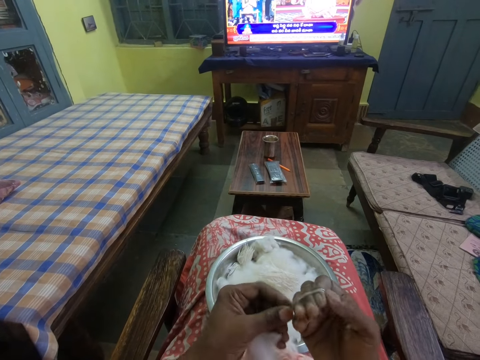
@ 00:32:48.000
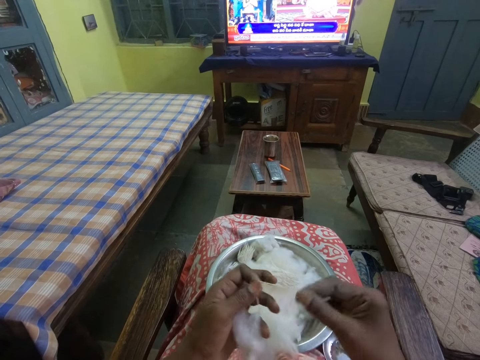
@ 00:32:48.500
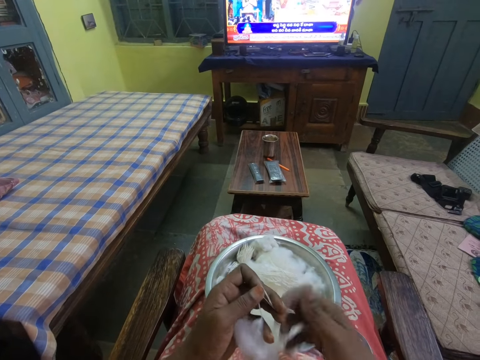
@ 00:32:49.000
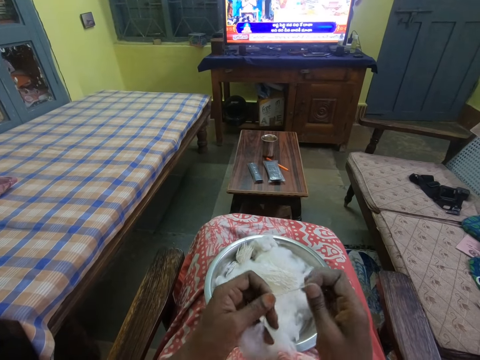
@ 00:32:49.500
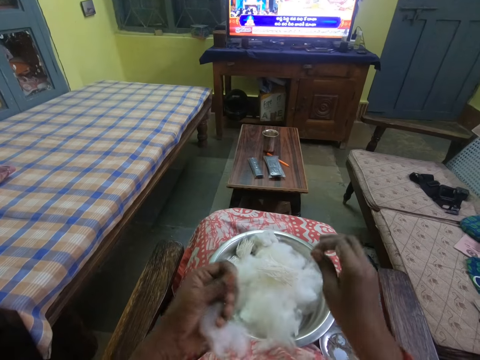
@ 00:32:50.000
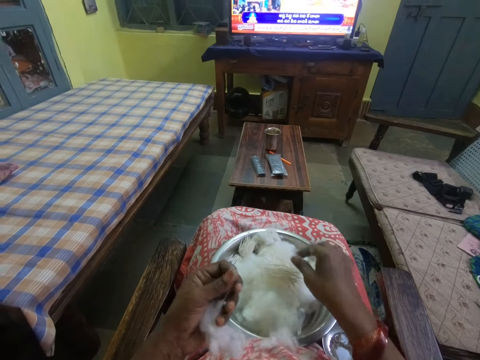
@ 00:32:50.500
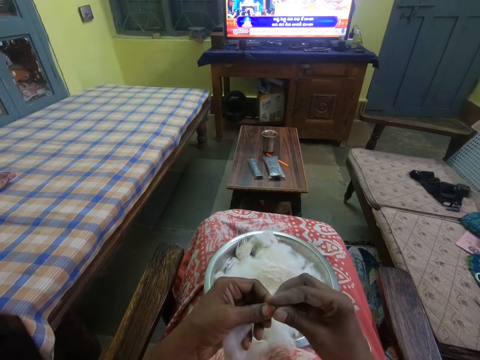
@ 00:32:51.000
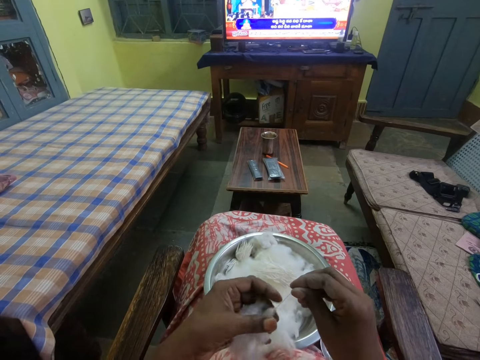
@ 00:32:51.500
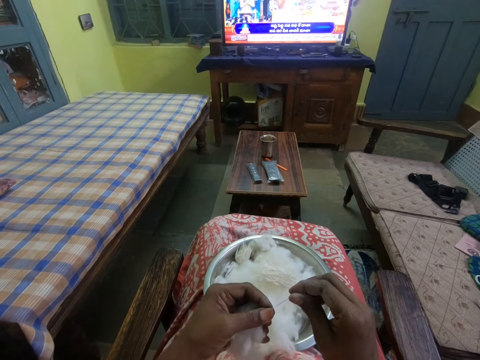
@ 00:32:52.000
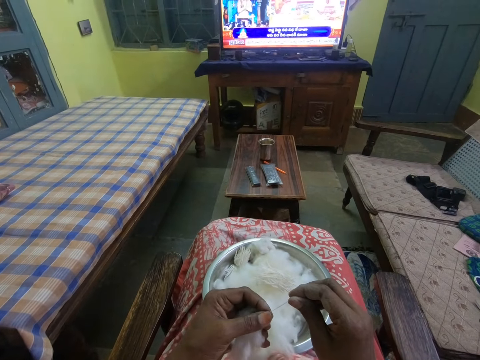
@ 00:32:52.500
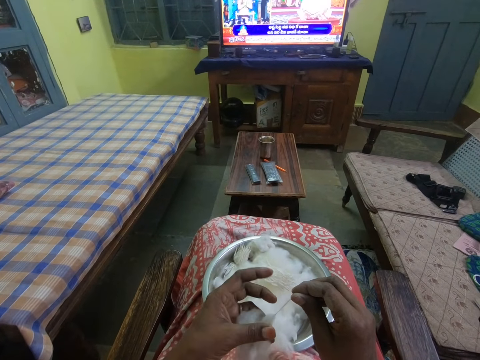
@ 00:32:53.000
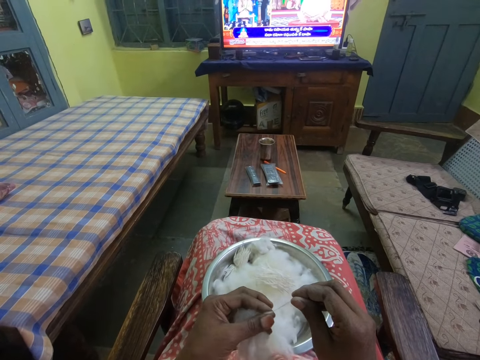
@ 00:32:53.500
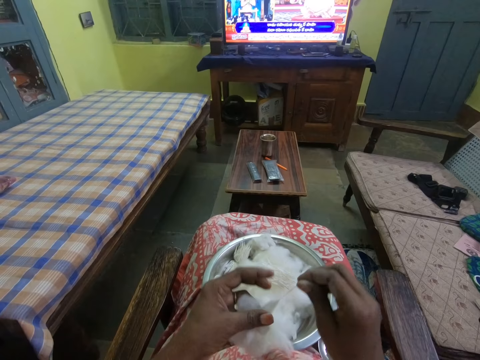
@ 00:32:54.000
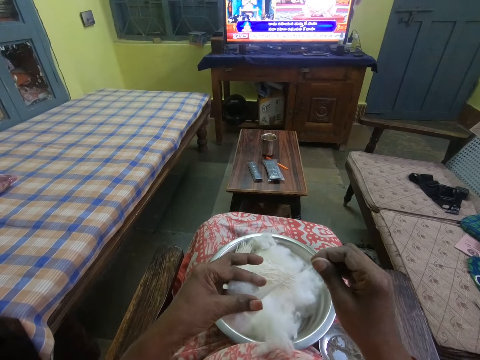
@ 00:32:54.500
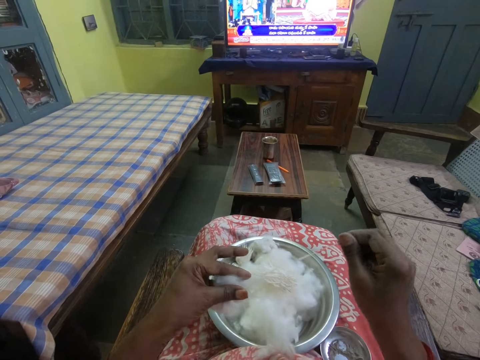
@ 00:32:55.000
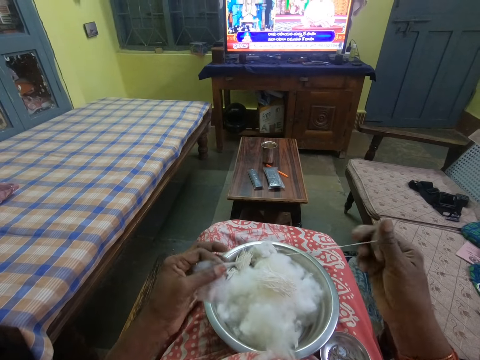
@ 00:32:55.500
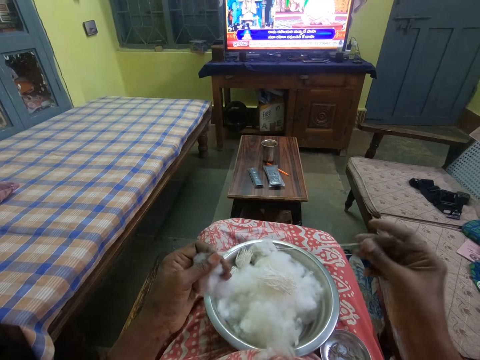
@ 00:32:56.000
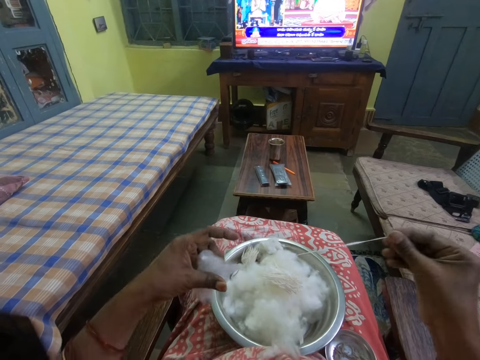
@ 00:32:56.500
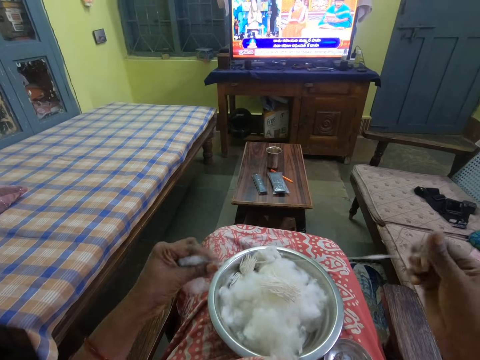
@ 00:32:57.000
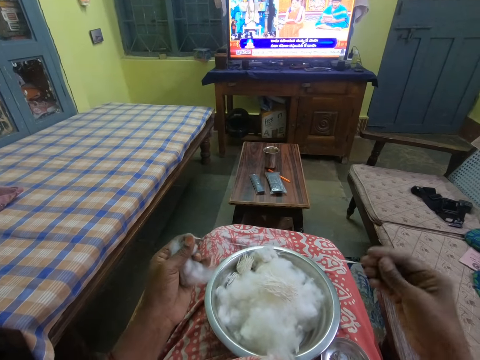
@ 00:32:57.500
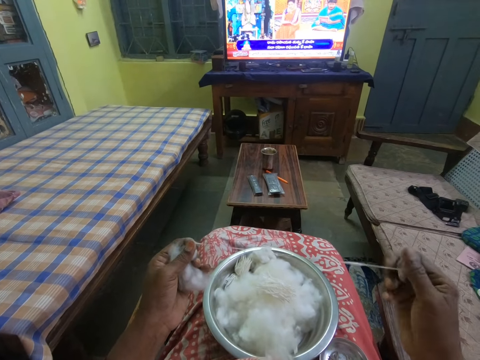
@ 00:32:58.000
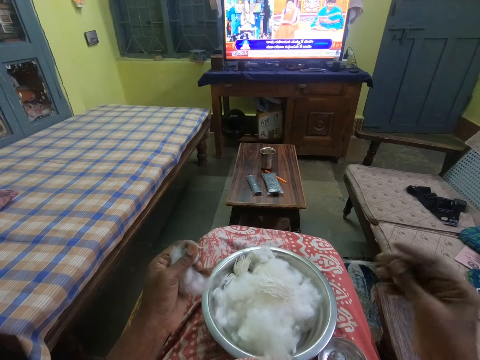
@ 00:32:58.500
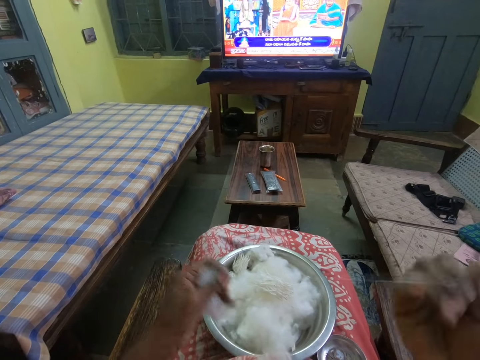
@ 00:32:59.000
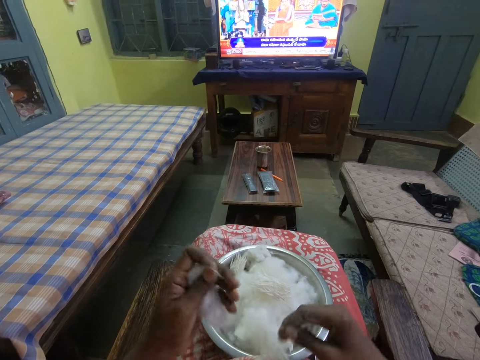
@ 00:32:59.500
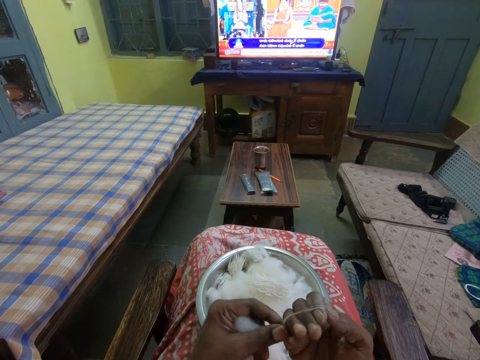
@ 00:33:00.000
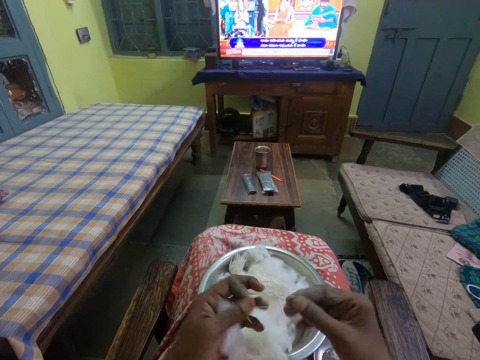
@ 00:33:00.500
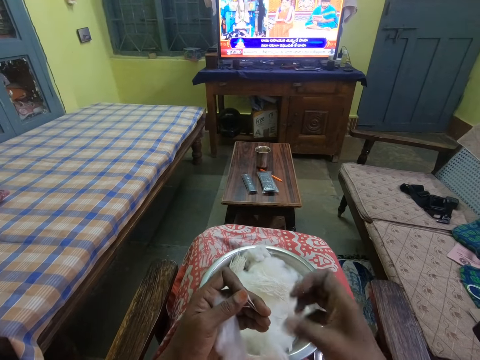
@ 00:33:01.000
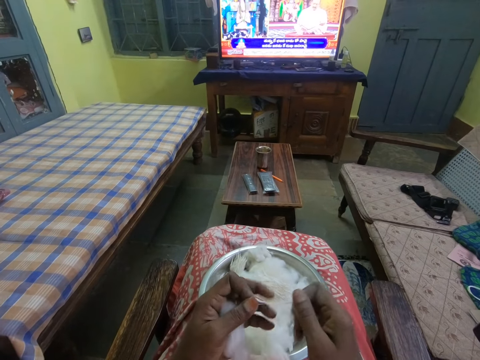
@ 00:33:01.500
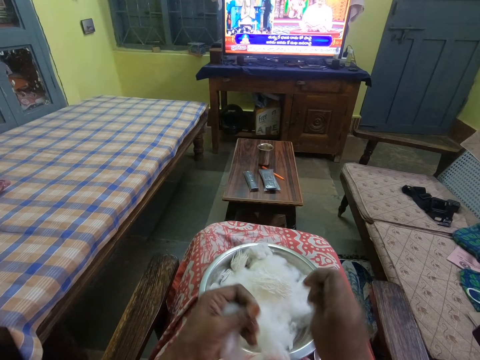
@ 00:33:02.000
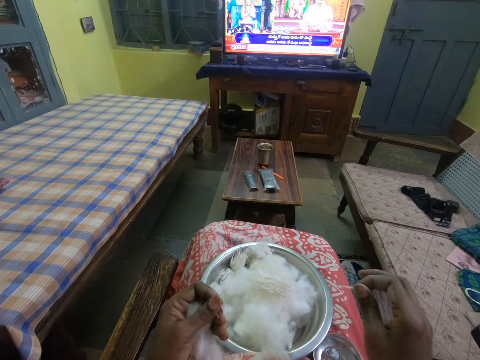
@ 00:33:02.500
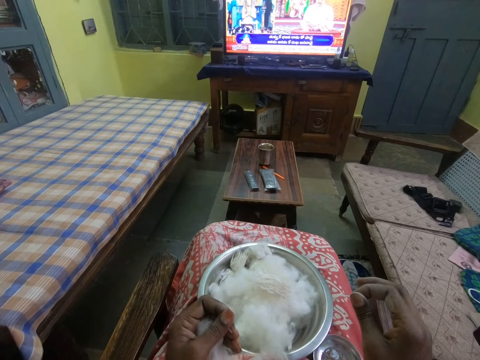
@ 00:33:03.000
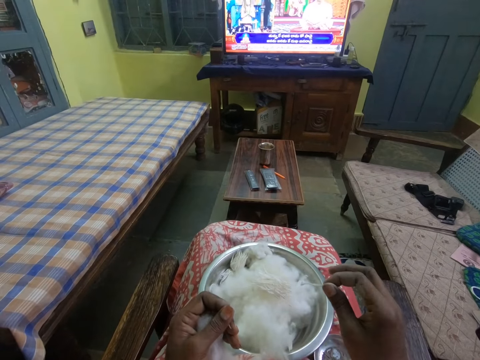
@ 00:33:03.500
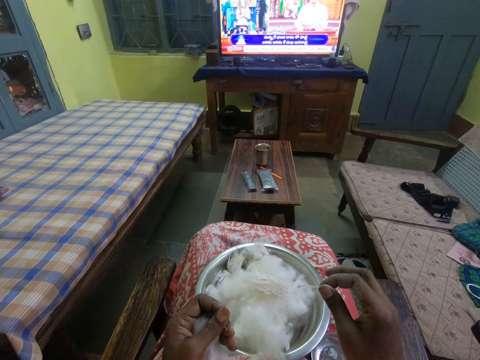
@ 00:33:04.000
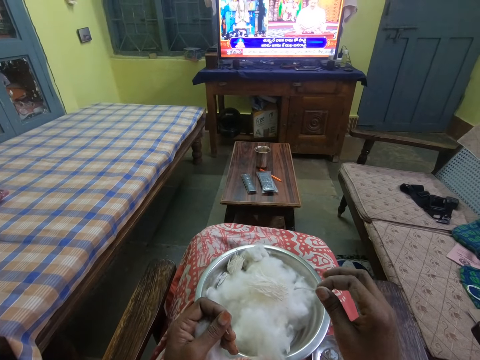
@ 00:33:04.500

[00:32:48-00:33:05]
The camera wearer folds the cotton around her fingers. She rolls the cotton in her hands. She cuts the cotton. She puts the cotton inside the bowl or tray. She holds the cotton with both hands. She rolls the cotton wool. She watches the television. She stretches the cotton in her hands. She folds the cotton around her fingers. She rolls the cotton in her hands. She cuts the cotton. She watches the television.

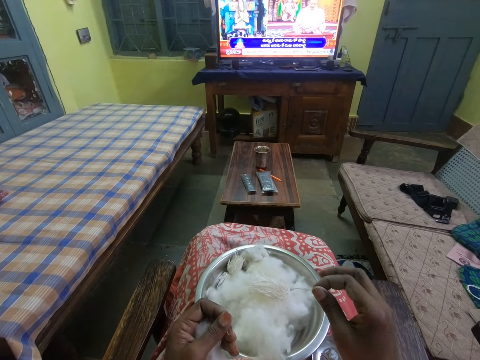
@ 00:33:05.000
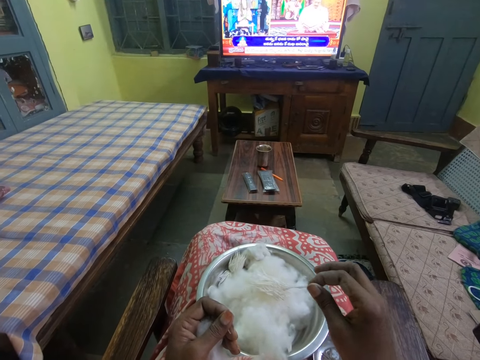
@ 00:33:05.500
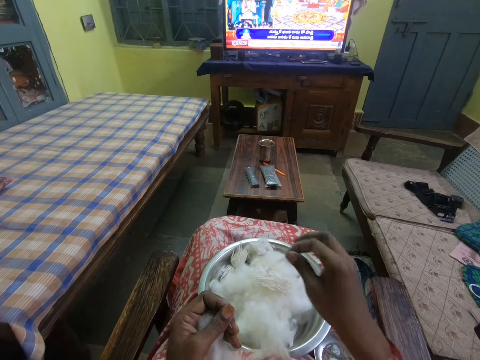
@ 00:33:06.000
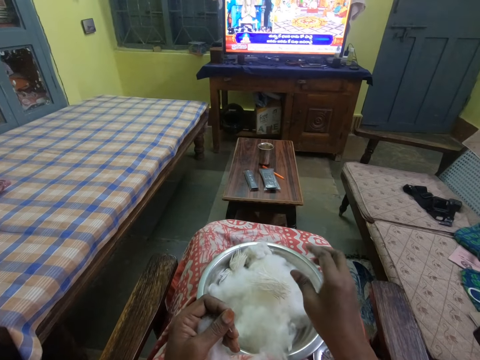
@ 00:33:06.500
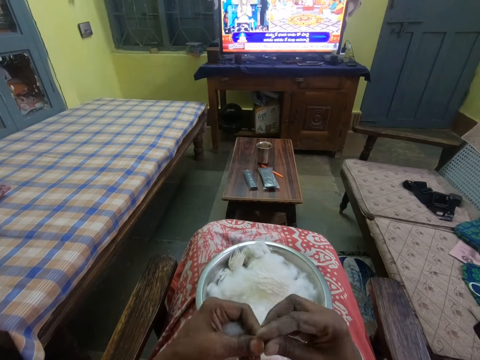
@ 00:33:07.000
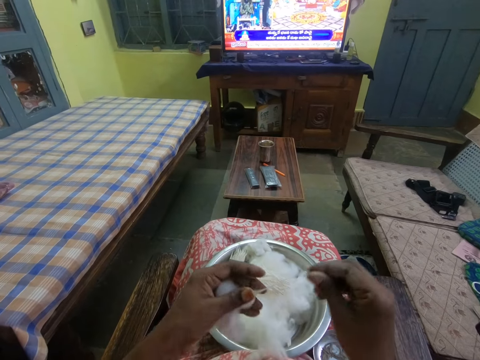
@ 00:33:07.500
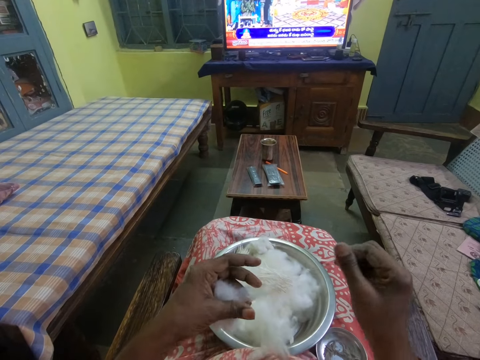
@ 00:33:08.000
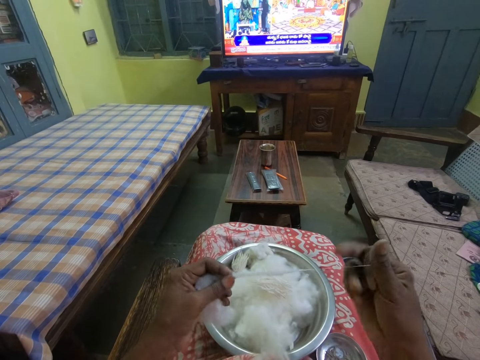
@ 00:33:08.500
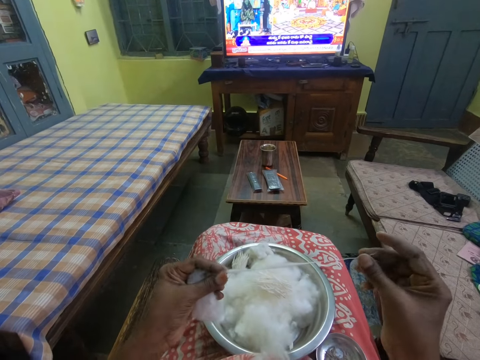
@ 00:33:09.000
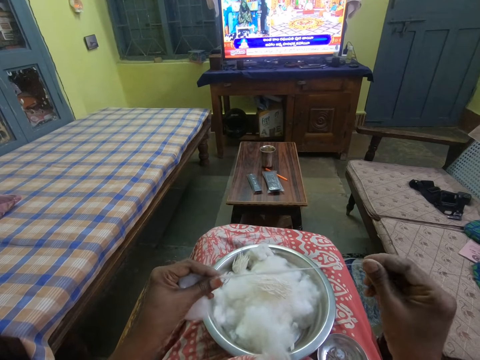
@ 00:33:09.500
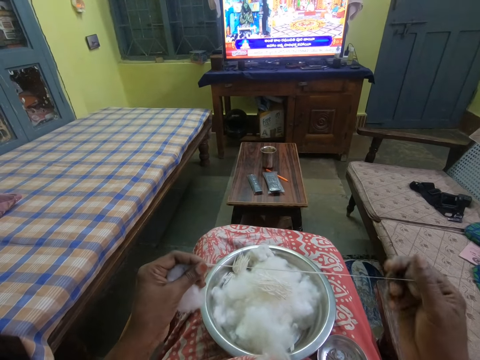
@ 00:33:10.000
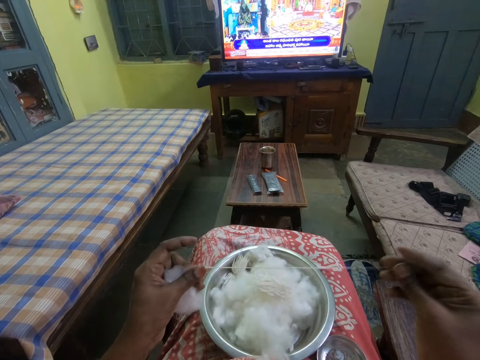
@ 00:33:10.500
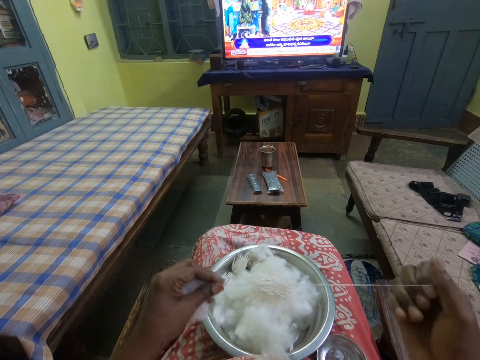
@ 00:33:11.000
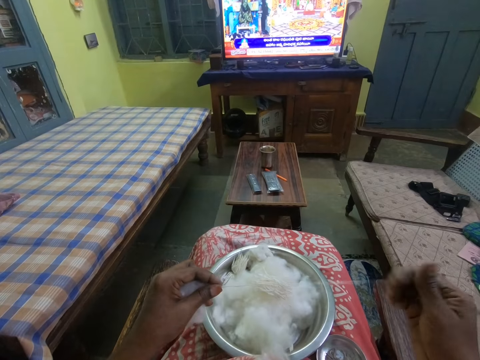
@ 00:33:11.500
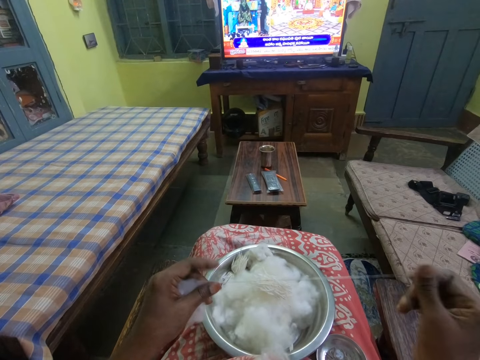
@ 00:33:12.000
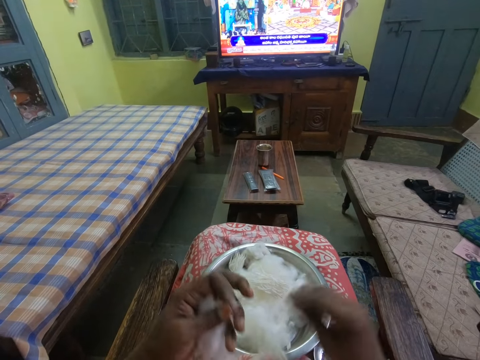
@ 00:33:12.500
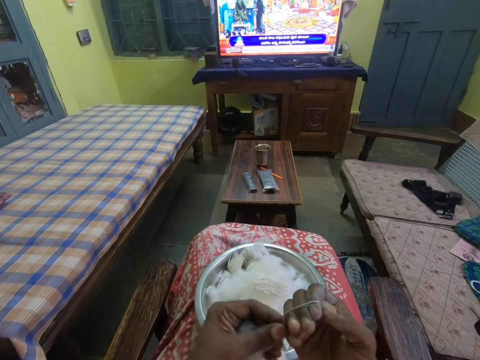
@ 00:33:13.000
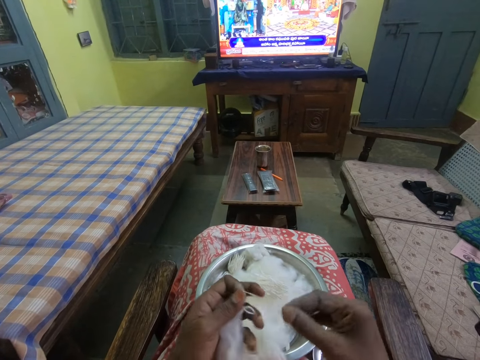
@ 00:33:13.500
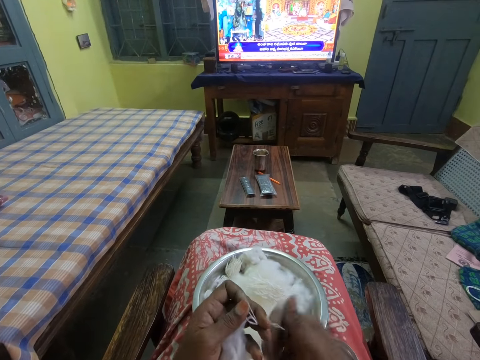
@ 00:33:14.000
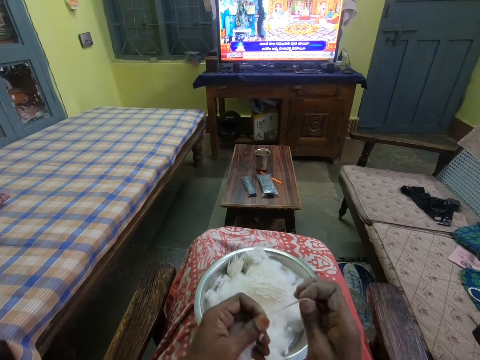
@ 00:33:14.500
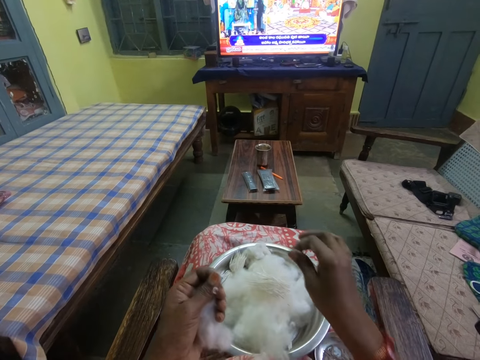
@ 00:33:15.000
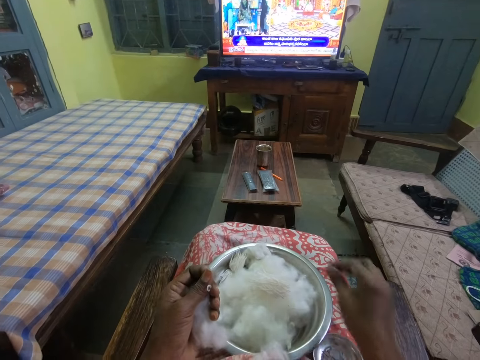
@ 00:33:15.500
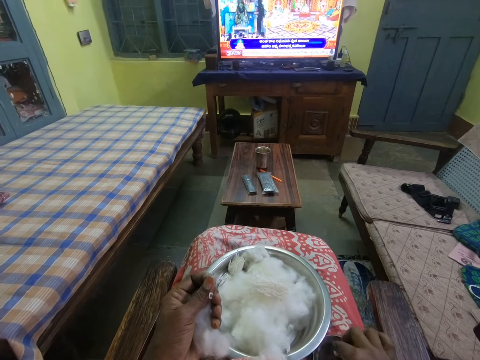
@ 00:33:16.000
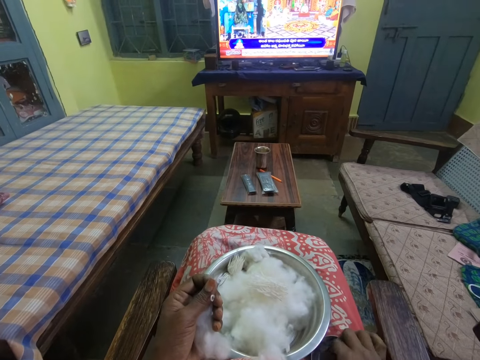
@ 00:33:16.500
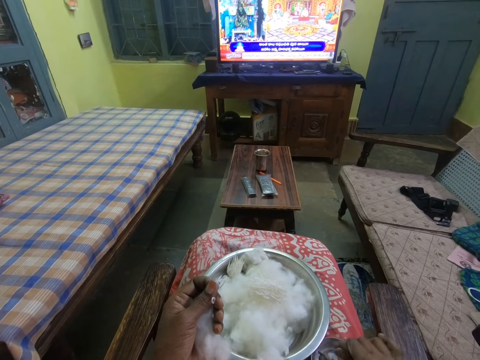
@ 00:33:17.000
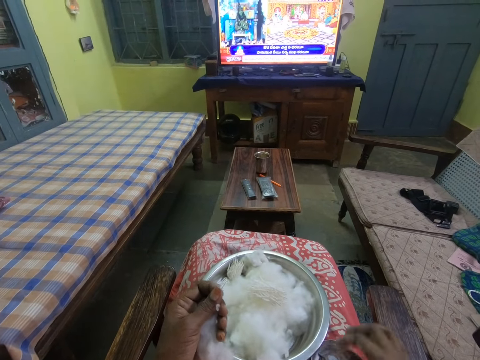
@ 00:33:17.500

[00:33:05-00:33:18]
The camera wearer stares at the cotton wool. She puts the cotton wool inside the bowl. She stretches the cotton in her hands. She rolls the cotton wool. She folds the cotton around her fingers. She rolls the cotton in her hands. She cuts the cotton wool. She puts the cotton inside the bowl and dips her fingers inside the bowl of oil.
